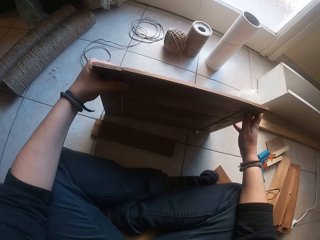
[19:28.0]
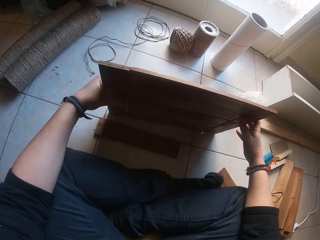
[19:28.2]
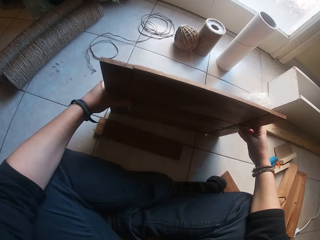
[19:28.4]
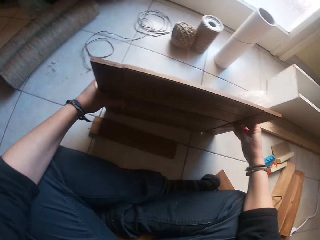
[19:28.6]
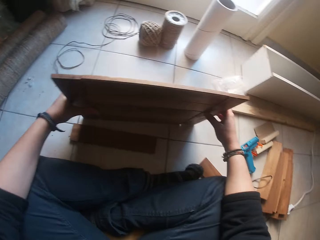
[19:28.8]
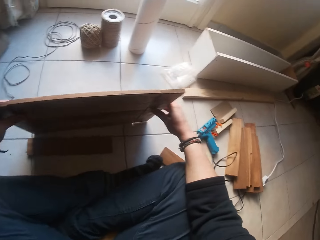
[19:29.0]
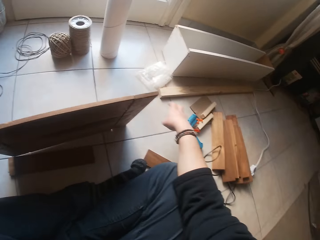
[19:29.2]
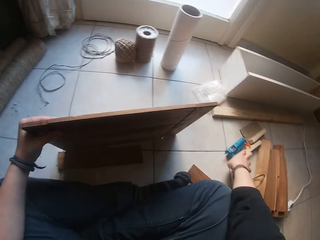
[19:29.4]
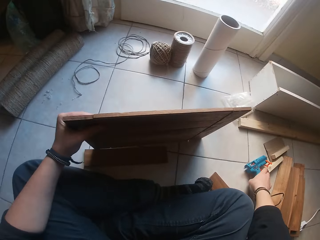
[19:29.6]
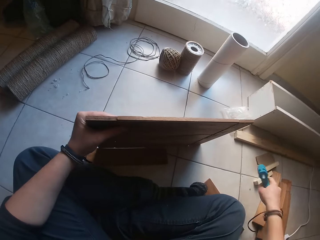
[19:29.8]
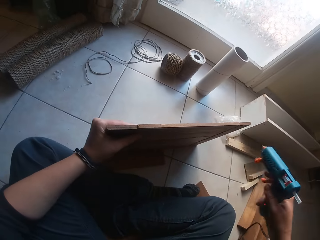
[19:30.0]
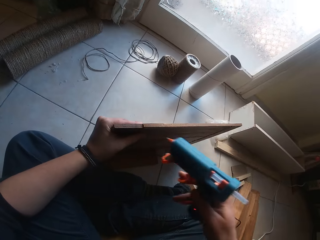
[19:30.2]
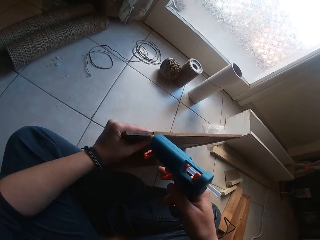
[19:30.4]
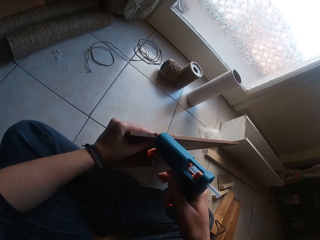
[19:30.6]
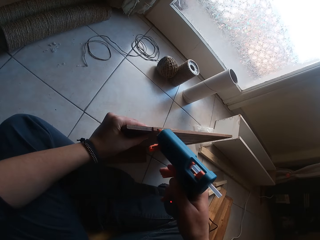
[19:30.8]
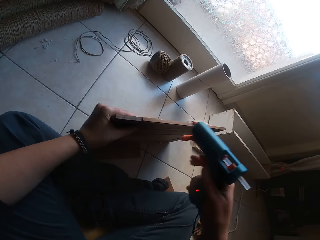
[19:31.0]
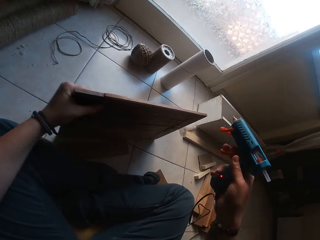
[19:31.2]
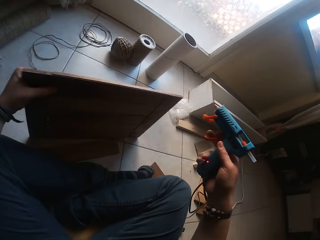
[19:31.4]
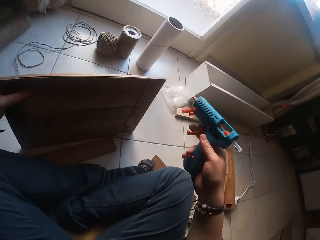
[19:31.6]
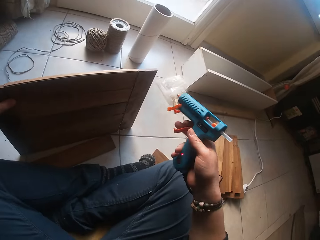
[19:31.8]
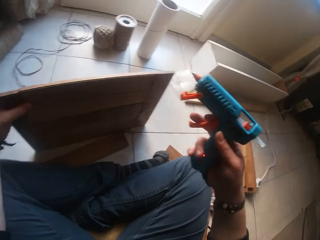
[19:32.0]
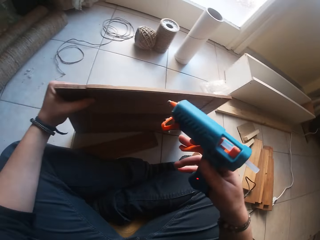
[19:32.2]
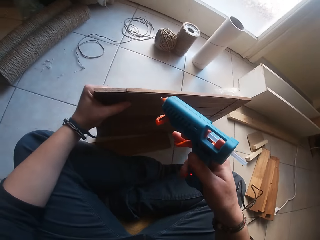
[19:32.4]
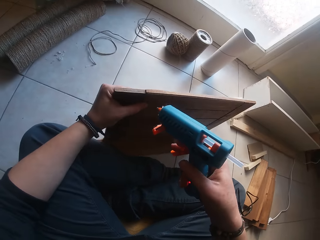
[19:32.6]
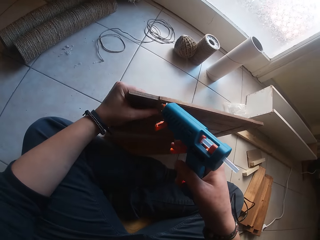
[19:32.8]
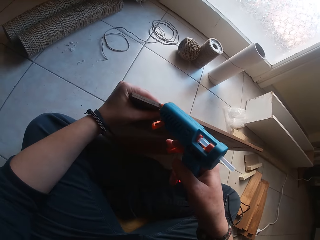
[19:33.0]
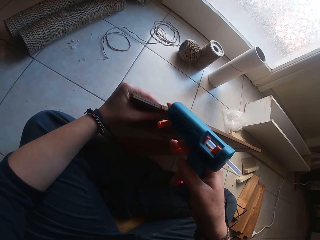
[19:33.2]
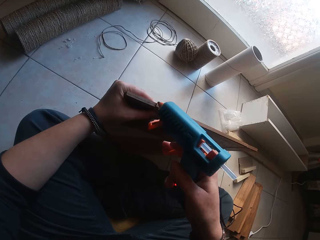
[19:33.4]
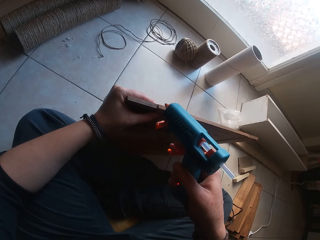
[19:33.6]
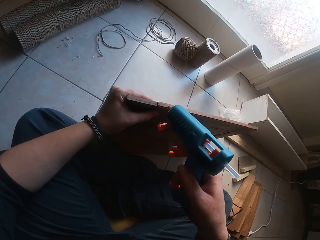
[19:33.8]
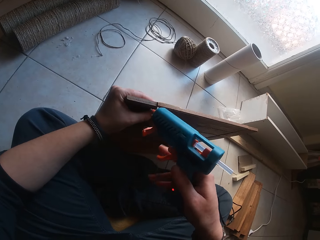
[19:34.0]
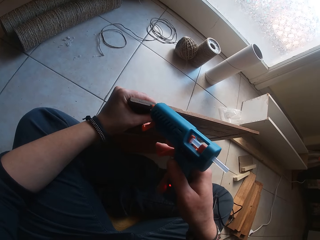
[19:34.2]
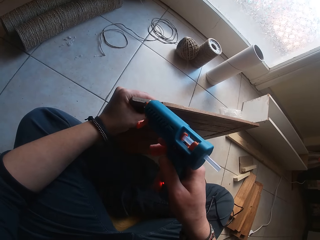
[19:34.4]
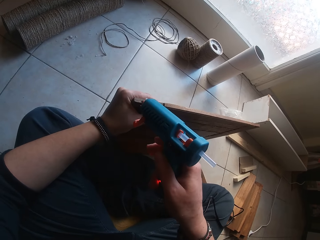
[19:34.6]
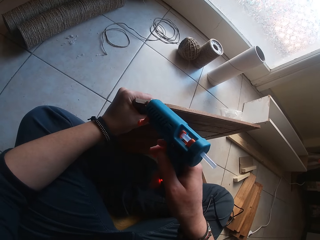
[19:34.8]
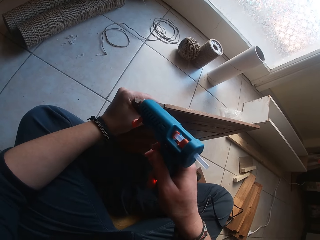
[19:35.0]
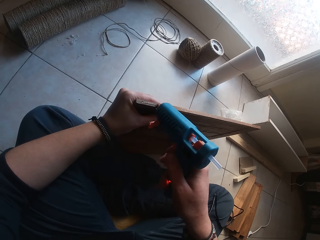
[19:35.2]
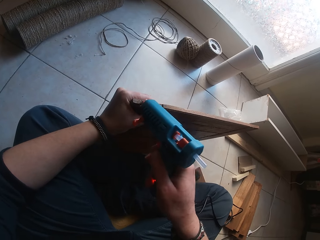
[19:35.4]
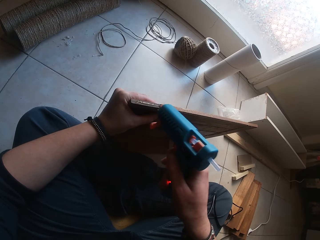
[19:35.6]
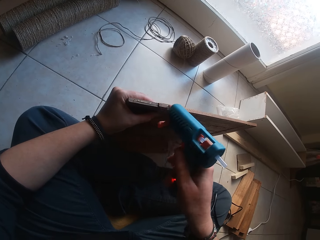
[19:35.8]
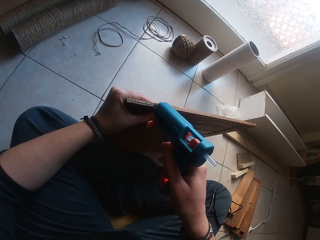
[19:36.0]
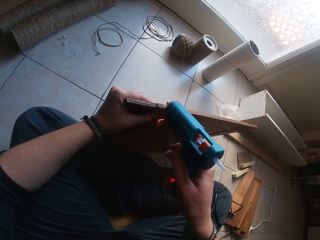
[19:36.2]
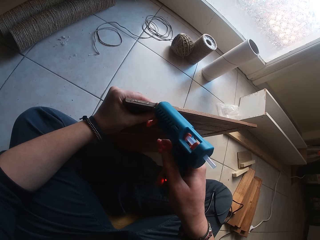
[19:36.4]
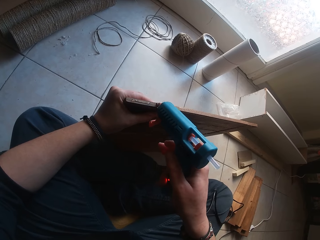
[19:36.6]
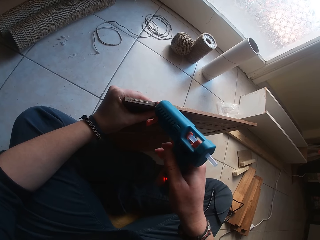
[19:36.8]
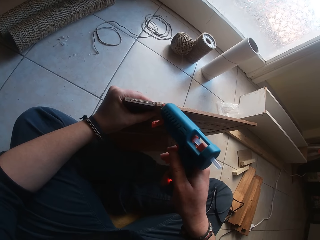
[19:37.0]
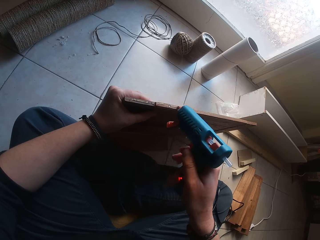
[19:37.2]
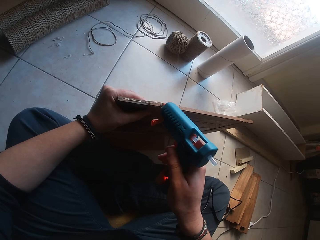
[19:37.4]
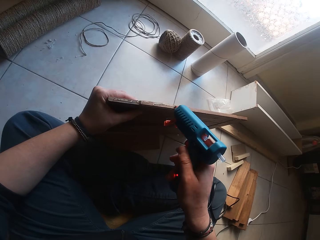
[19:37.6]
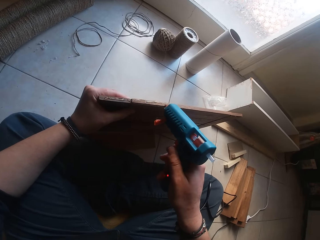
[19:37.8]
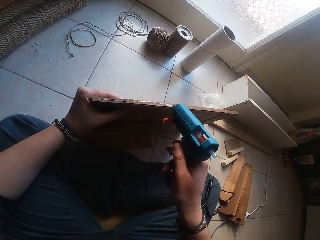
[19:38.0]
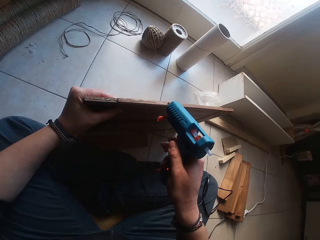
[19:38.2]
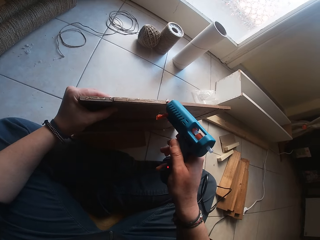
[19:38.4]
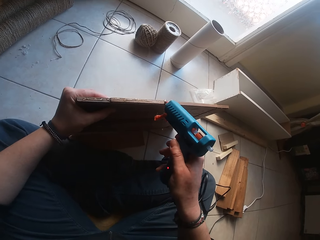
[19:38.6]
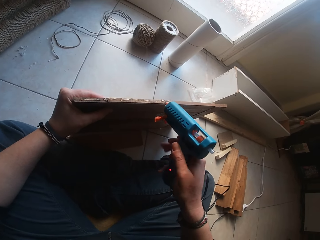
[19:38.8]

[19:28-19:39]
The camera wearer picks up the glue gun. They apply the glue on the wood. They hold the glue gun. They apply the glue on the wood.

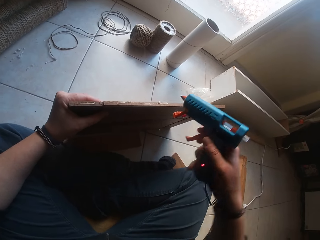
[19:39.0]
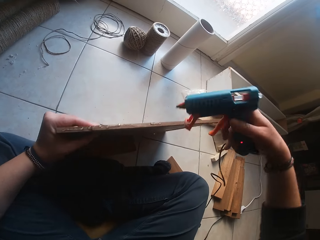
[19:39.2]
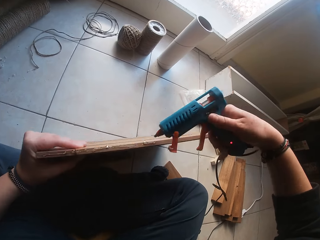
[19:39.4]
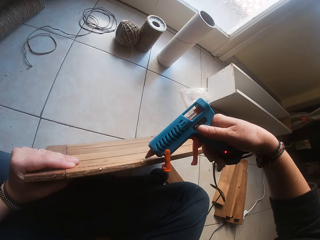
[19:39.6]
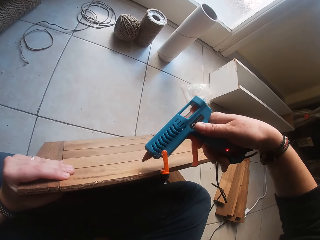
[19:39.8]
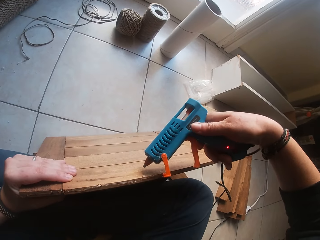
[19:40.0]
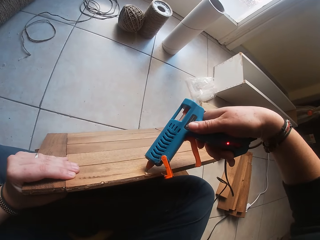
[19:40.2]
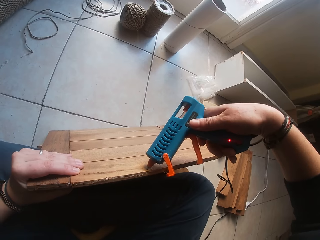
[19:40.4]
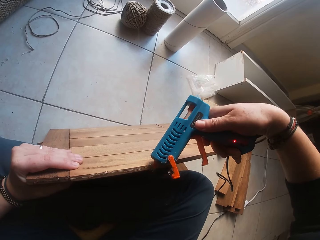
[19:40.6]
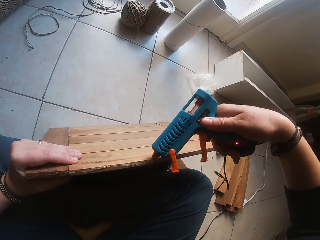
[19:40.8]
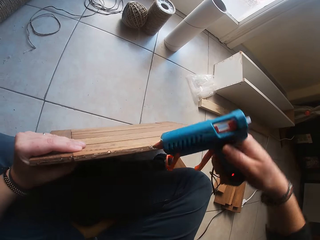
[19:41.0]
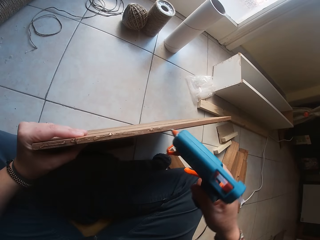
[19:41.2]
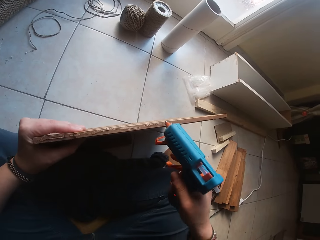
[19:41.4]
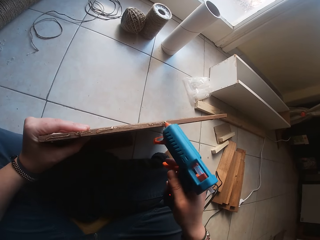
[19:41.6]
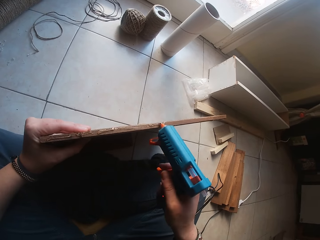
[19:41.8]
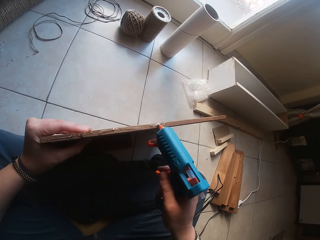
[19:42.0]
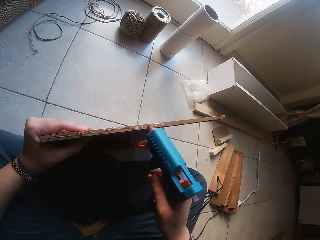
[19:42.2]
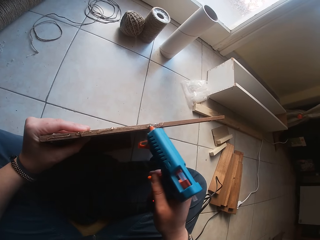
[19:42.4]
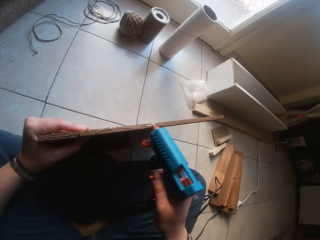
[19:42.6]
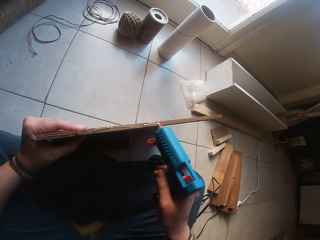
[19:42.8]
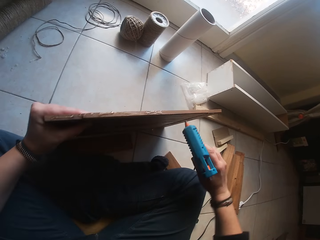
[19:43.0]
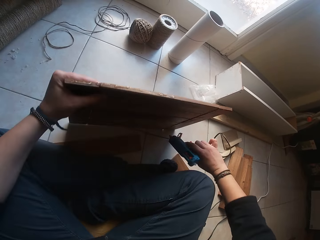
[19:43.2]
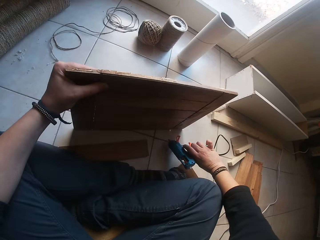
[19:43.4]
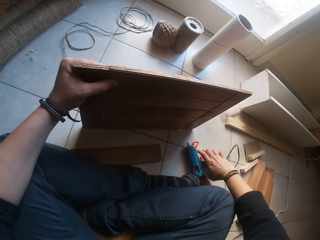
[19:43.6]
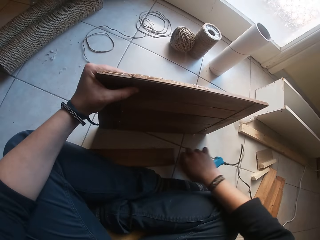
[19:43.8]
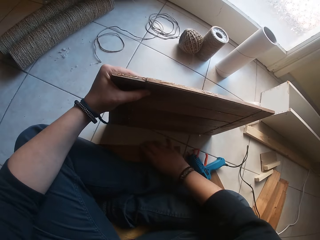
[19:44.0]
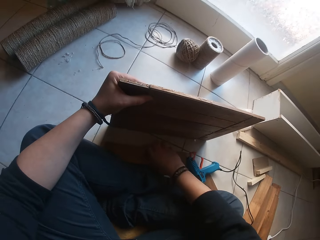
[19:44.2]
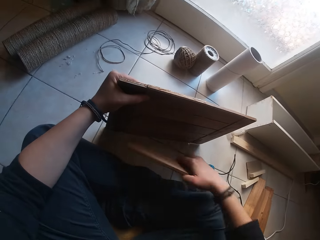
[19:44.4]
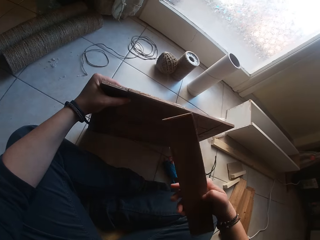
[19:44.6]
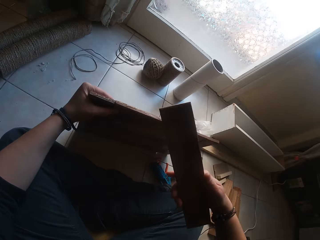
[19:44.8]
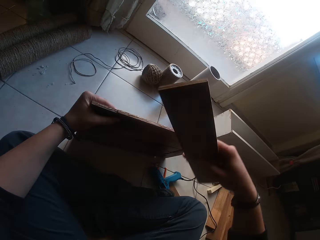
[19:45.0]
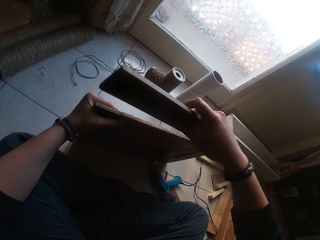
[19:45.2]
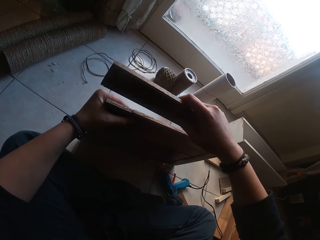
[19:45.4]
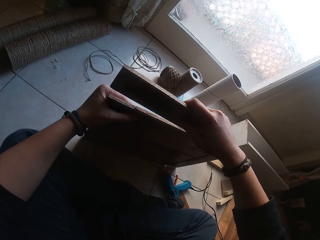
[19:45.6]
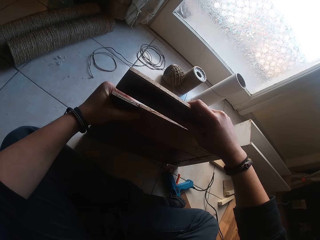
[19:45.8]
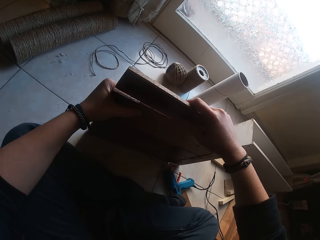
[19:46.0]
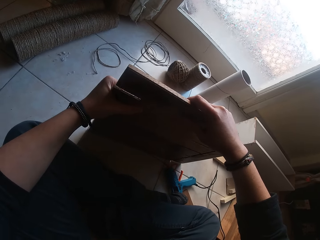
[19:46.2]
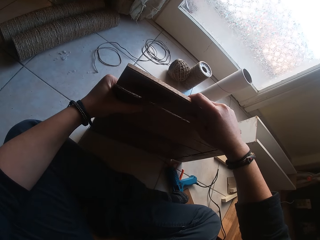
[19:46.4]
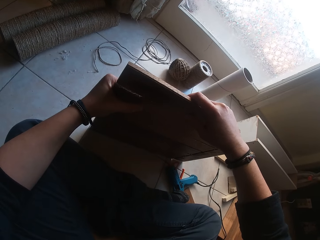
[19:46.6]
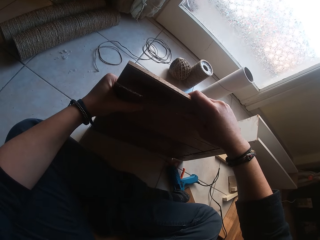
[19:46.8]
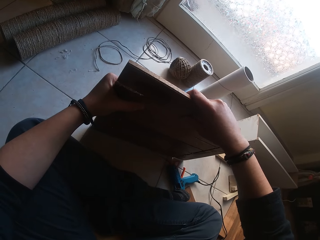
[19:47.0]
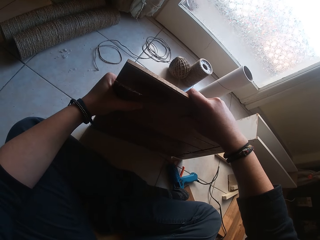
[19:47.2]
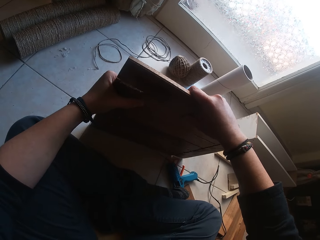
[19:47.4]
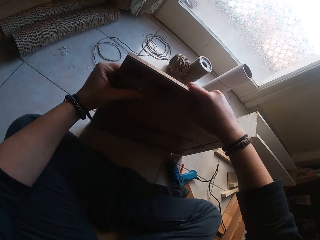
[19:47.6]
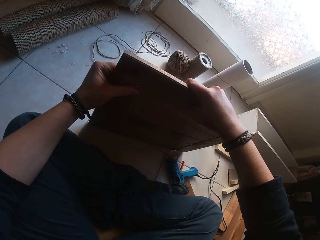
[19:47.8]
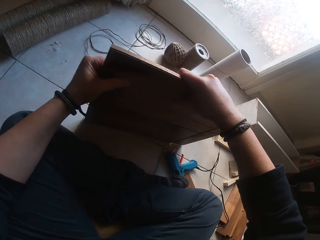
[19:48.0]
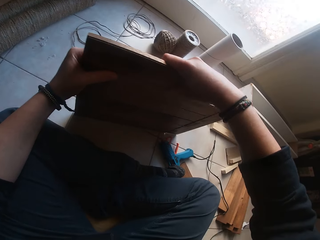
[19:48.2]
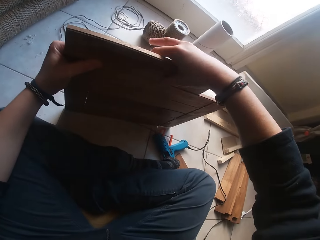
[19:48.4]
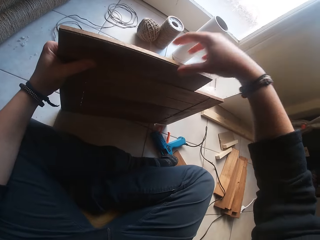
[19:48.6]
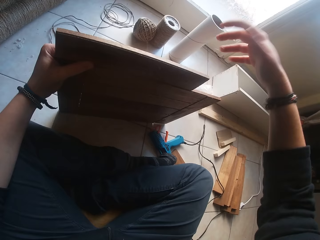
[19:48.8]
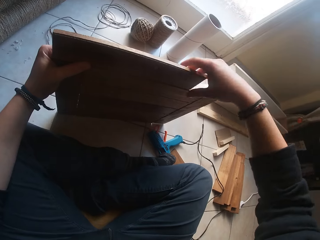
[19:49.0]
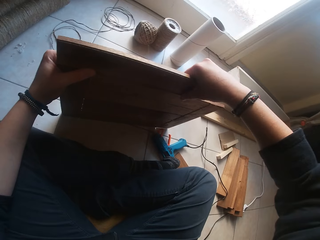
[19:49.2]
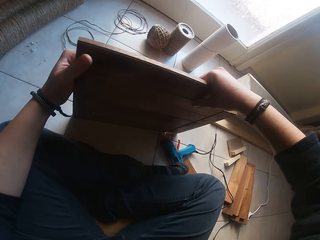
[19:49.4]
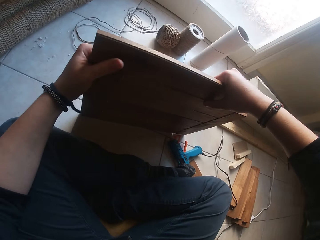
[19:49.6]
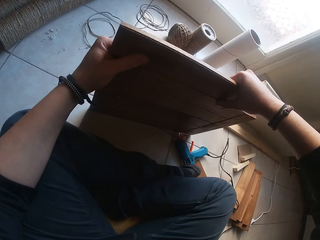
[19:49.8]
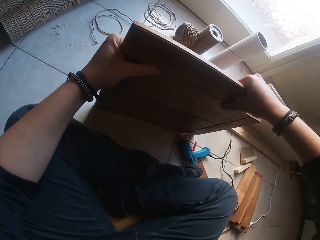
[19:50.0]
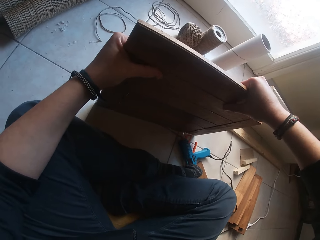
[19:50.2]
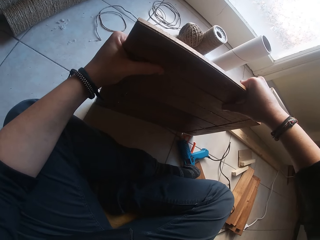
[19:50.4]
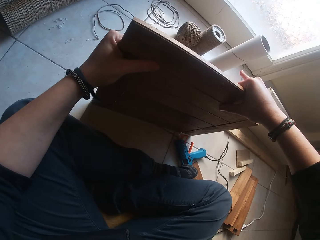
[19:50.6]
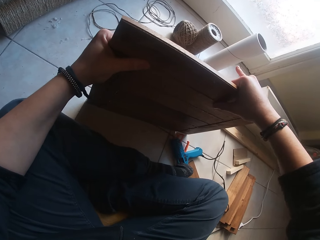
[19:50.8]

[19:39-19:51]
The camera wearer applies the glue on the wood. They place the glue gun down. They pick up the wood. They stick the wood.
